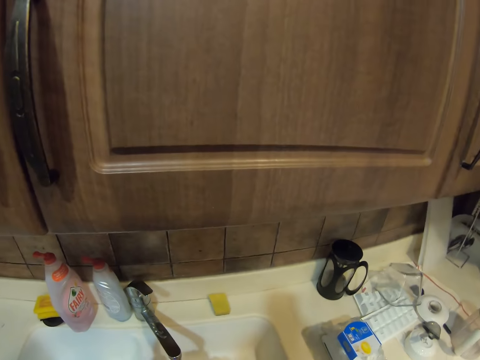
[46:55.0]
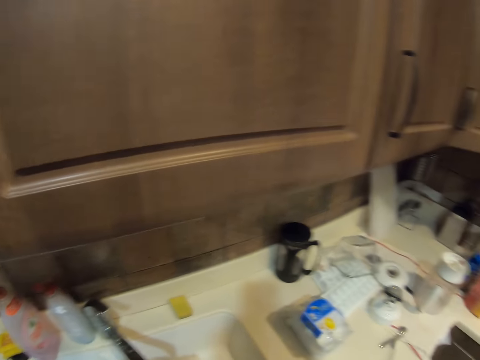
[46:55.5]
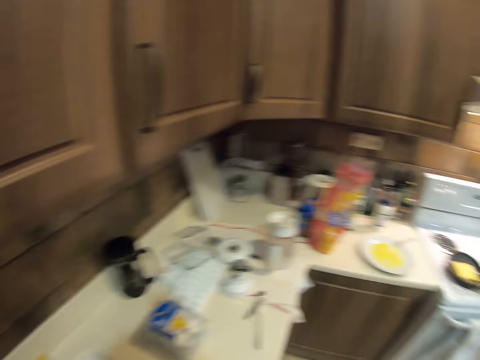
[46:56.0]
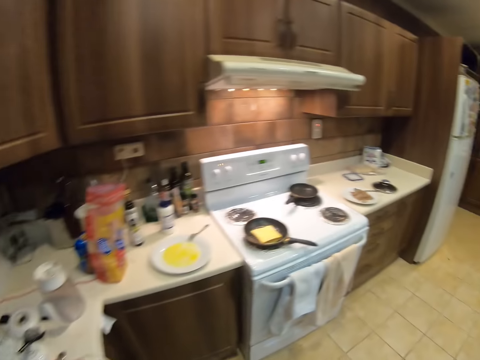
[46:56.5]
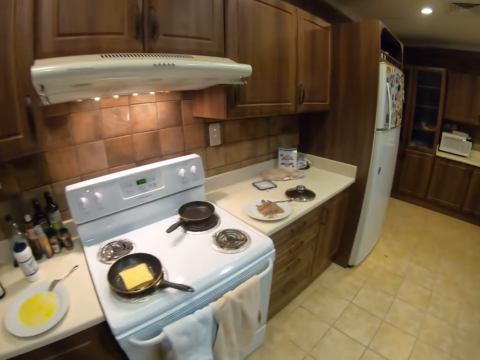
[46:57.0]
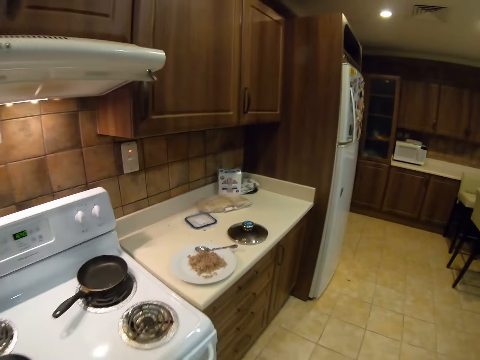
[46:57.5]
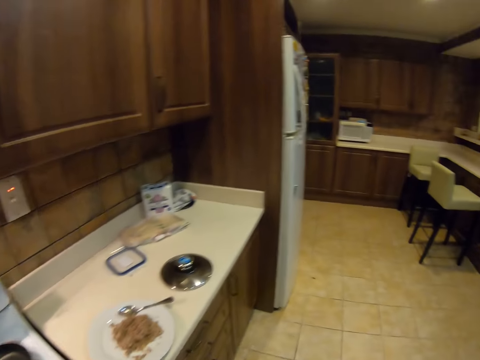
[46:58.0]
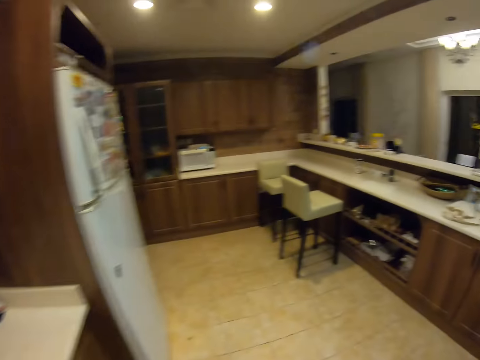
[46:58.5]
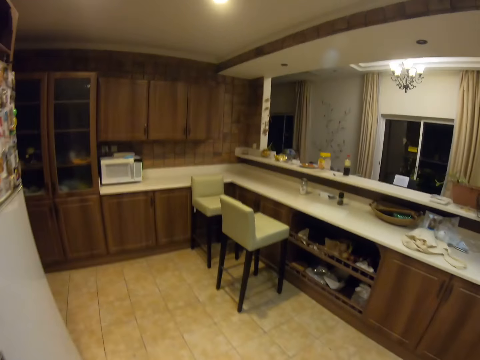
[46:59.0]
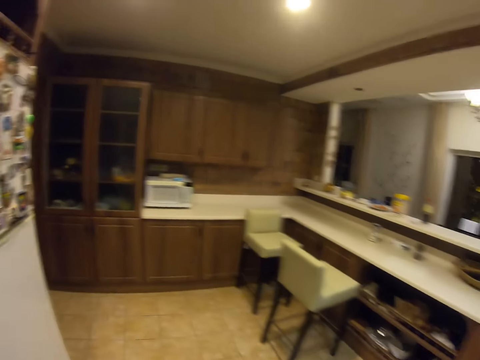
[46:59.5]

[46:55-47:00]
The camera wearer walks around the kitchen.

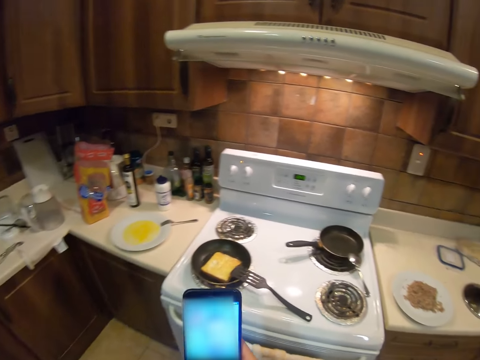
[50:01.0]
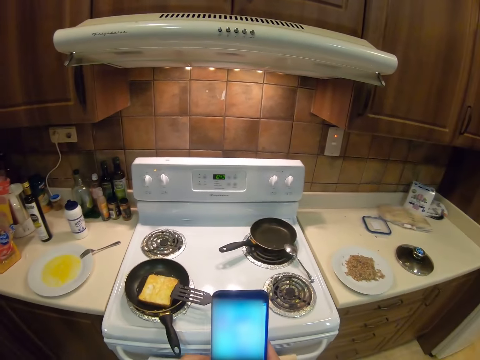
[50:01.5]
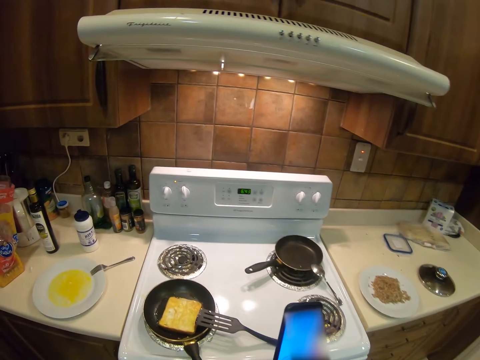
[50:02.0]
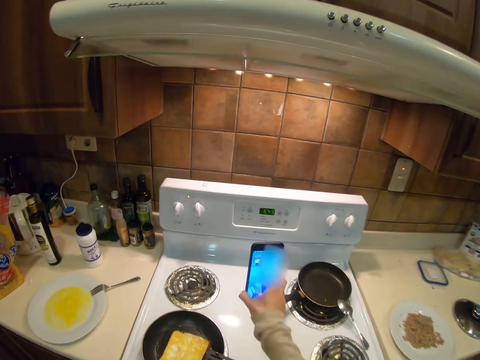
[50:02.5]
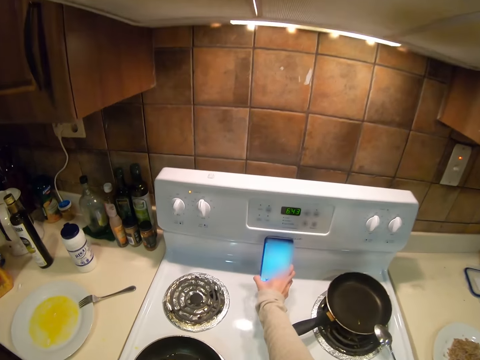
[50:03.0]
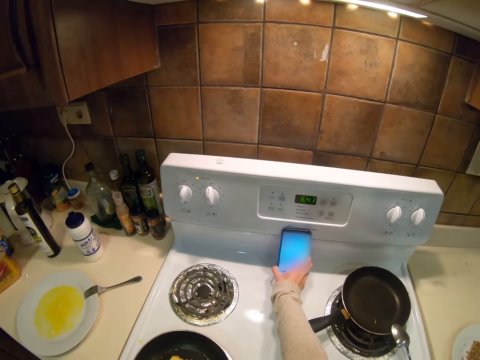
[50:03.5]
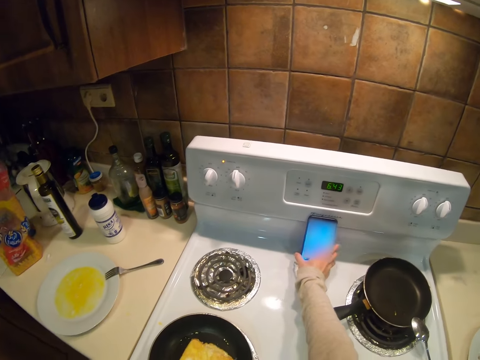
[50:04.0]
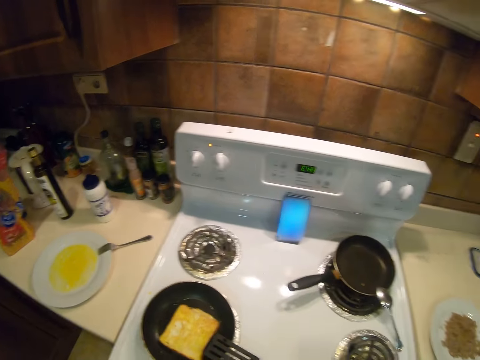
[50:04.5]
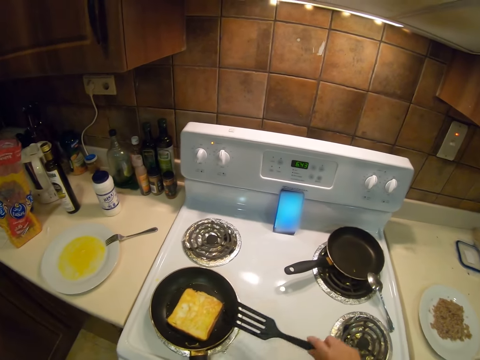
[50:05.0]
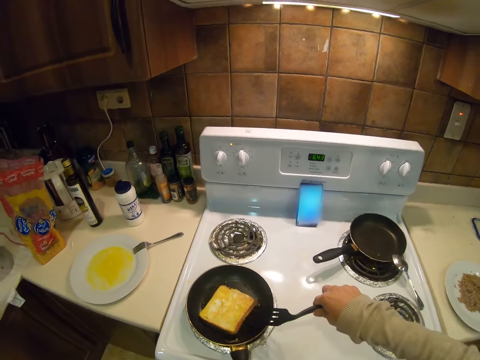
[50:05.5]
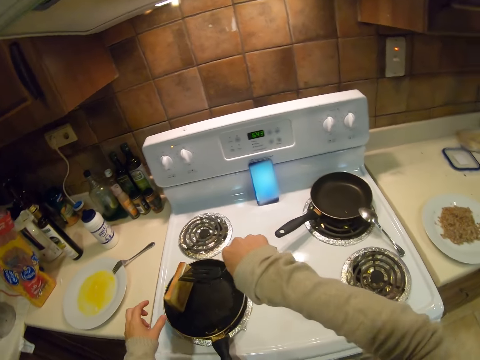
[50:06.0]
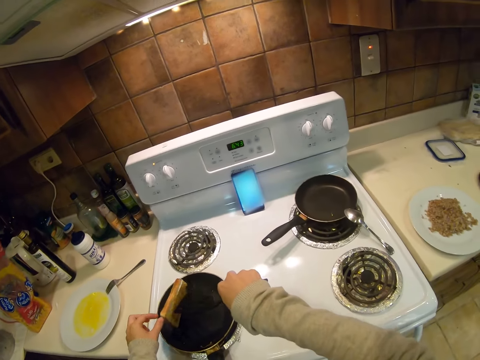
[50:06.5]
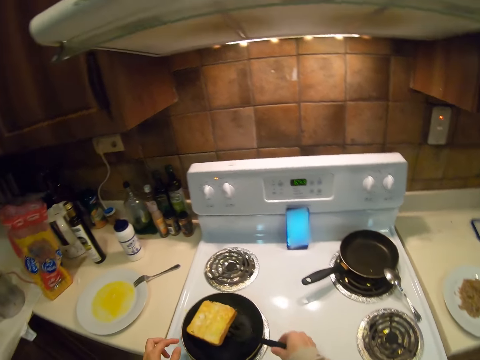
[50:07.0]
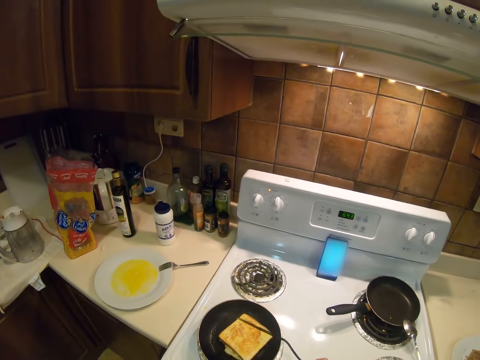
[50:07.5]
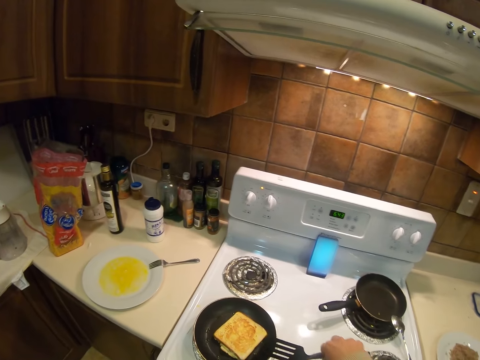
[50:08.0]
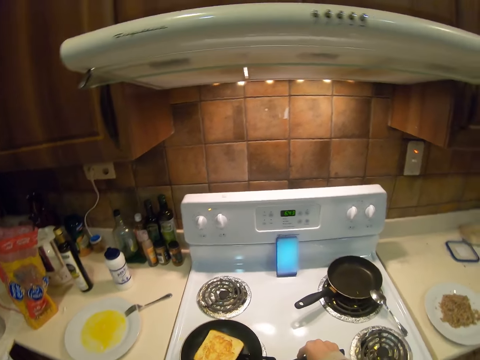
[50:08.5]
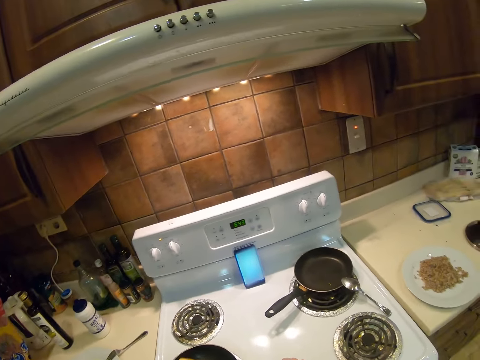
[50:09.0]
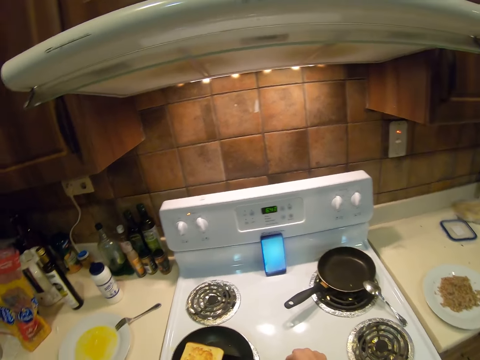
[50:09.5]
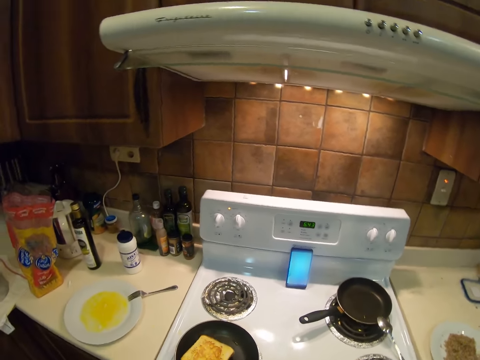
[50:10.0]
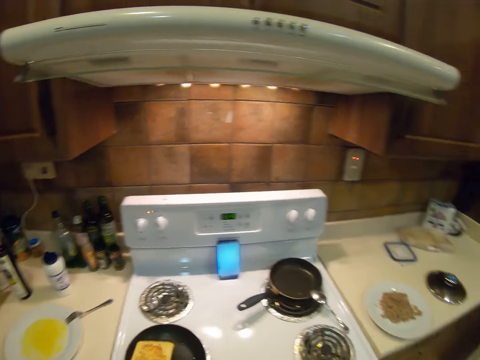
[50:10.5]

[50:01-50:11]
The camera wearer puts the phone on the cooker with her right hand. She picks up the spatula in the frying pan. She flips the sliced bread in the frying pan with the spatula.

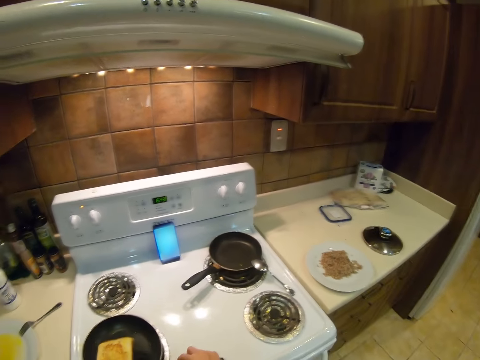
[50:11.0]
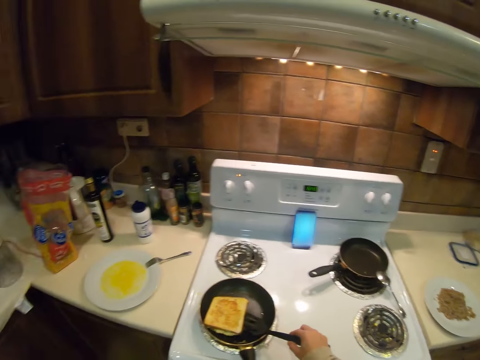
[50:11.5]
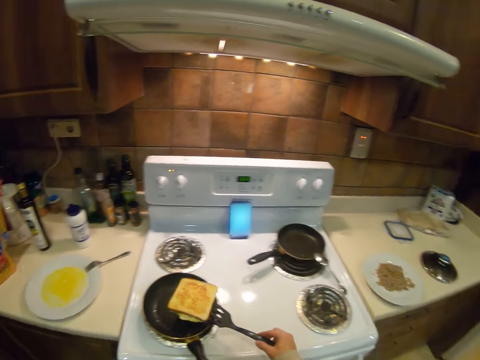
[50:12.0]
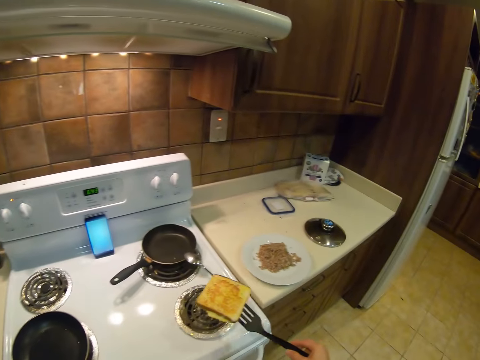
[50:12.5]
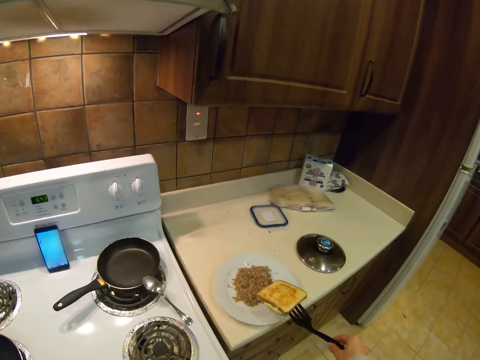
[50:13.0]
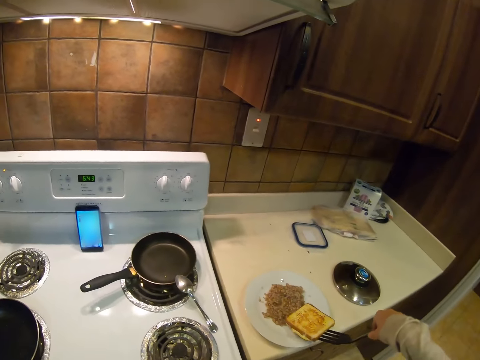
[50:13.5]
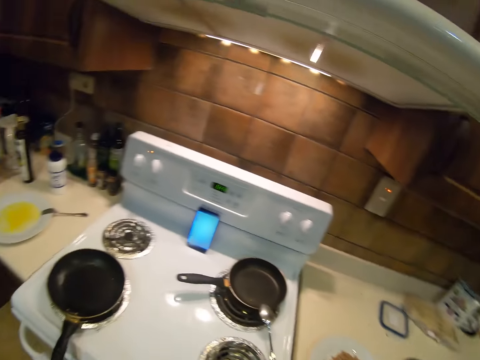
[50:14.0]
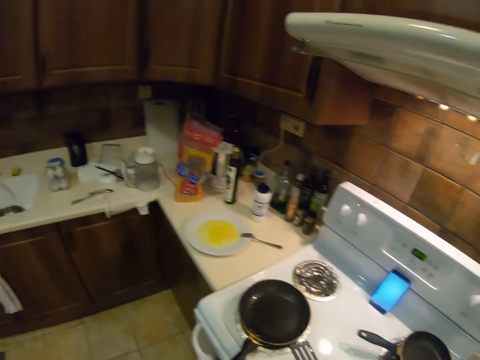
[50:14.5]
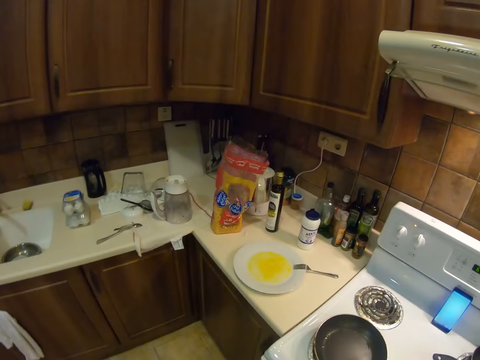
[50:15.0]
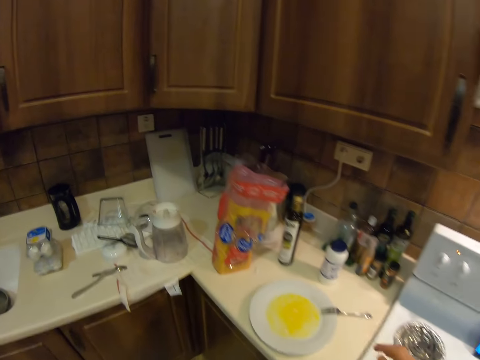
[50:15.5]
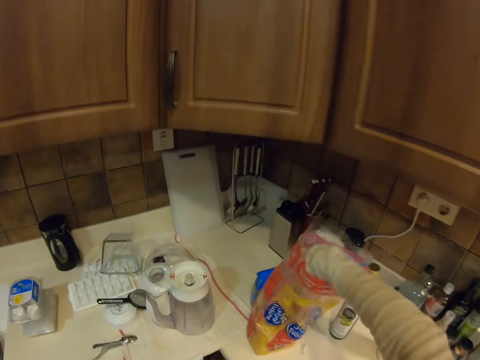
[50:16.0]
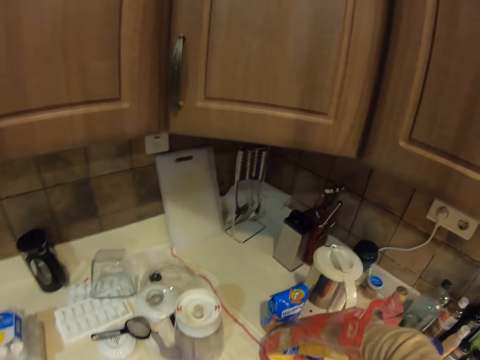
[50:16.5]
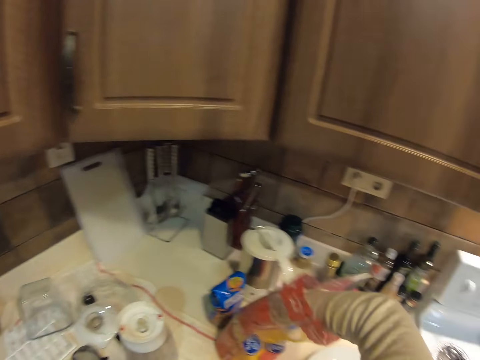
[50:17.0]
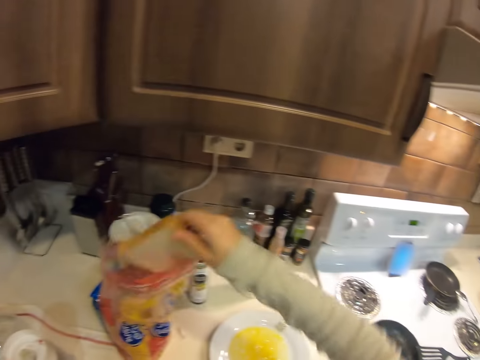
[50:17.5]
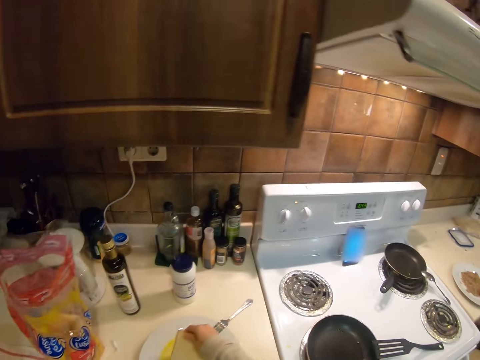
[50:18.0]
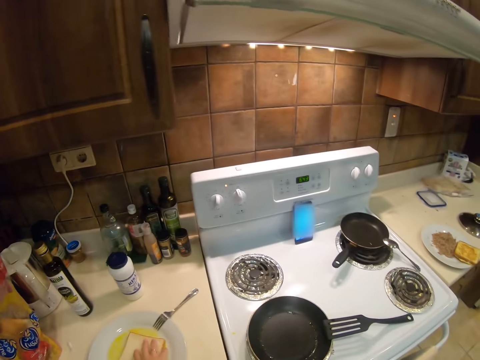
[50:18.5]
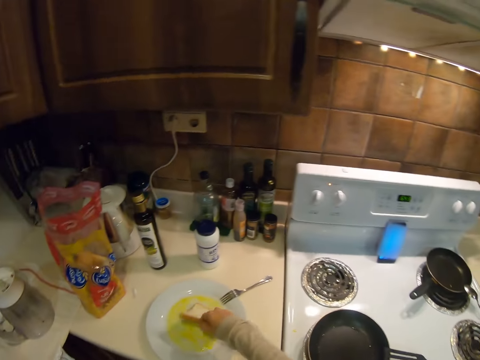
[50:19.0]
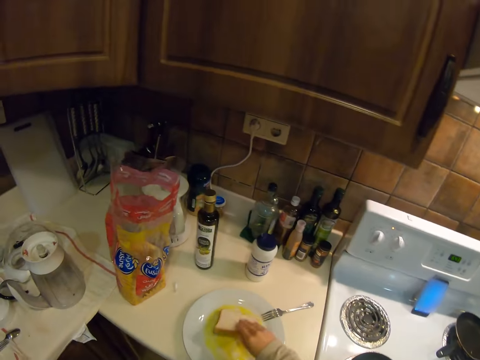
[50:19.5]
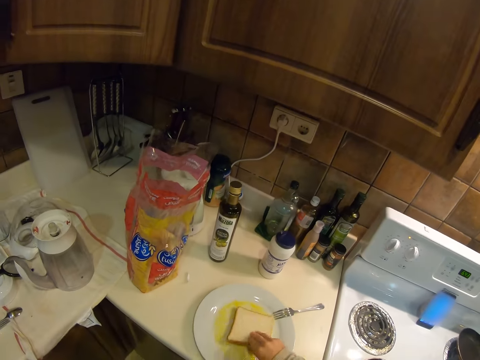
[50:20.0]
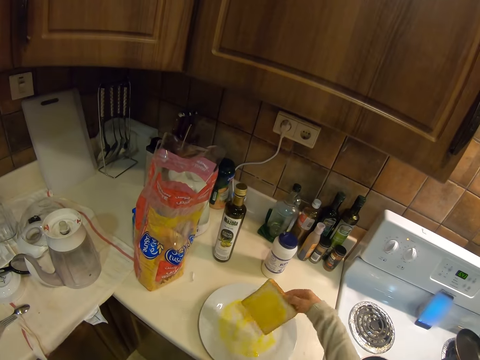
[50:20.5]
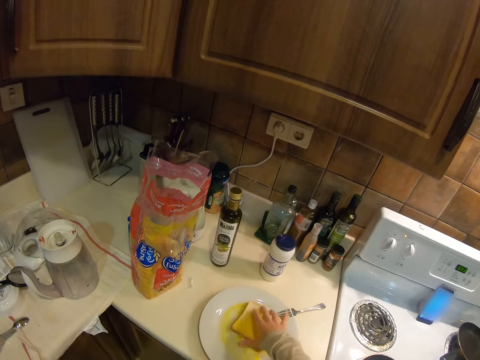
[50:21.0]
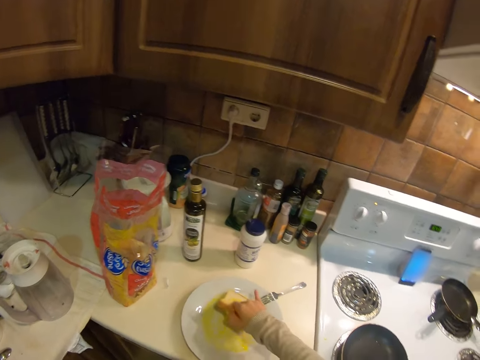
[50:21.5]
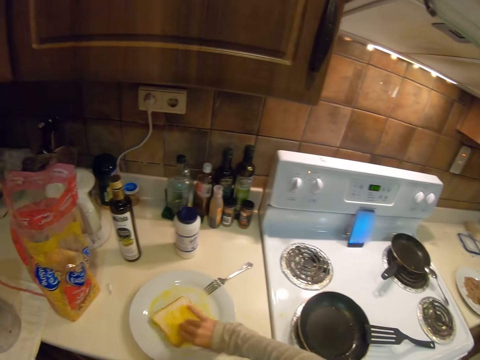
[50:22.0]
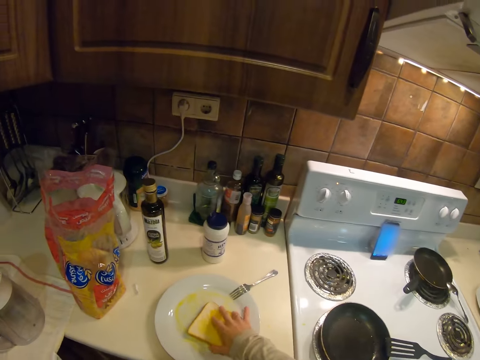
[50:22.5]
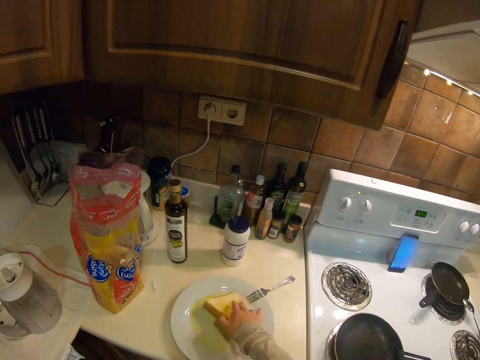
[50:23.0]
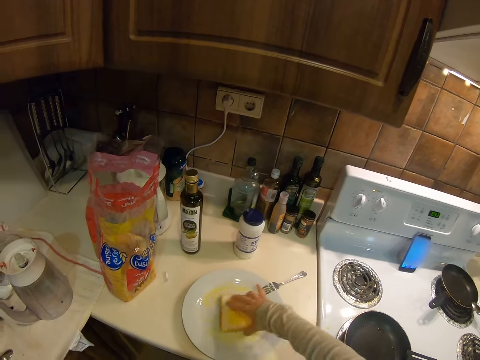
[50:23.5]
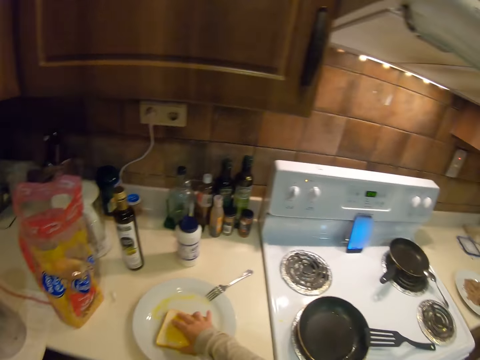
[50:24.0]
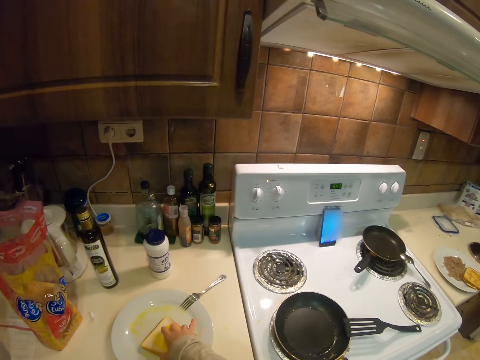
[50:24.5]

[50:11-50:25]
The camera wearer takes the sliced bread or toast on the frying pan with the spatula. She puts the sliced bread on the plate. She turns around and walks in the kitchen. She picks another sliced bread from the packet of bread with her right hand. She makes a toast. She dips the sliced bread in a liquid substance in the plate. She flips the sliced bread in the plate.
